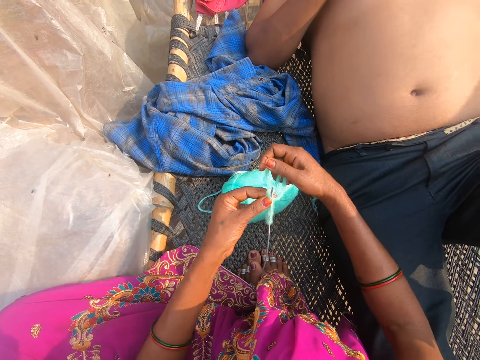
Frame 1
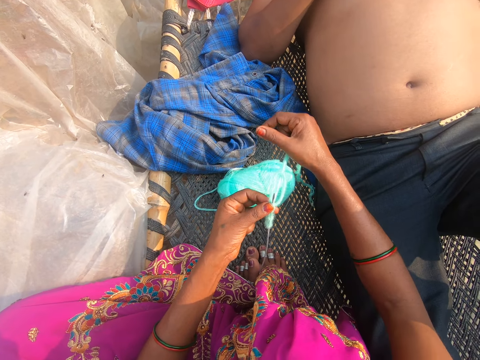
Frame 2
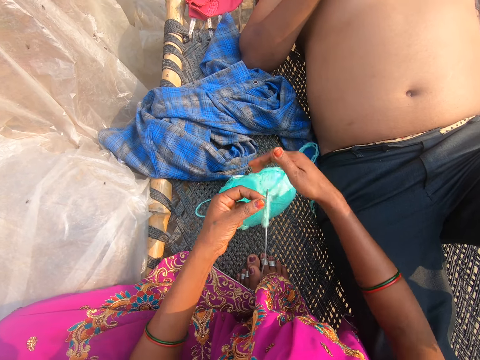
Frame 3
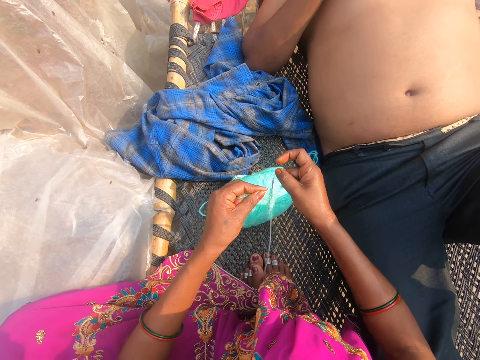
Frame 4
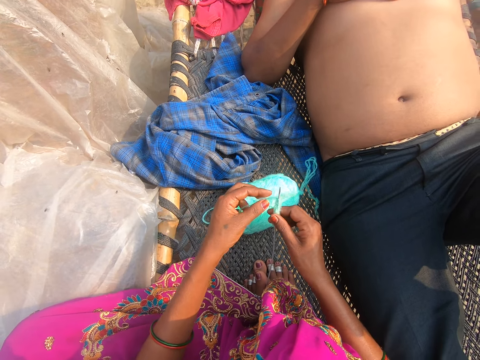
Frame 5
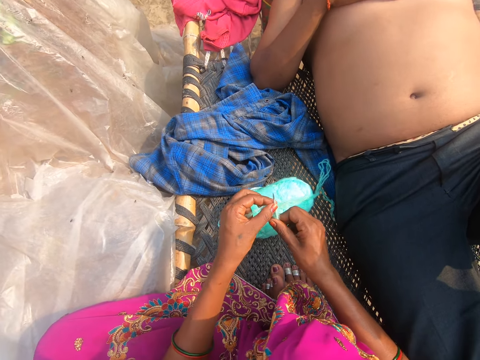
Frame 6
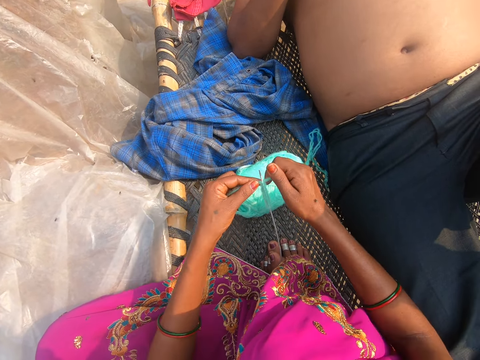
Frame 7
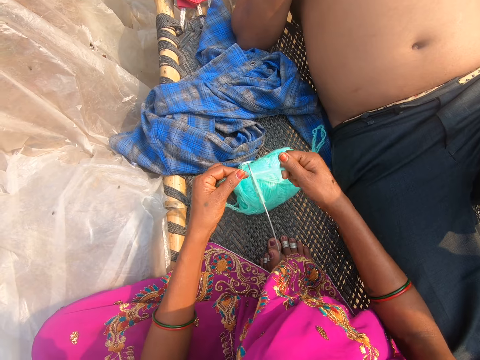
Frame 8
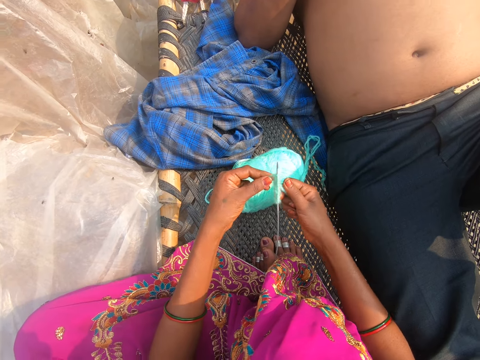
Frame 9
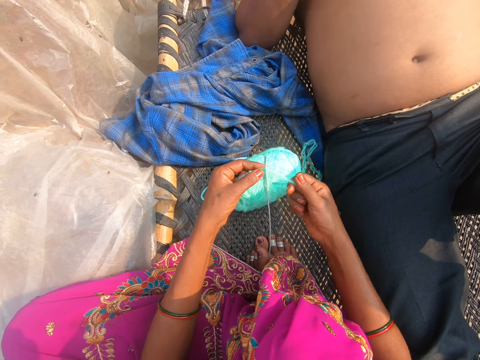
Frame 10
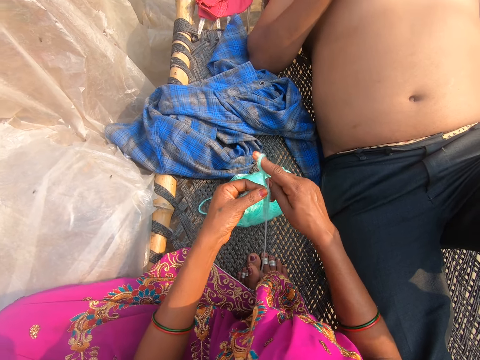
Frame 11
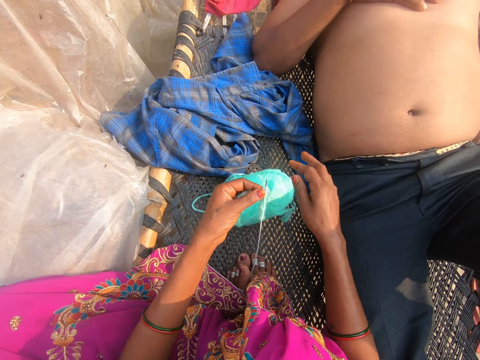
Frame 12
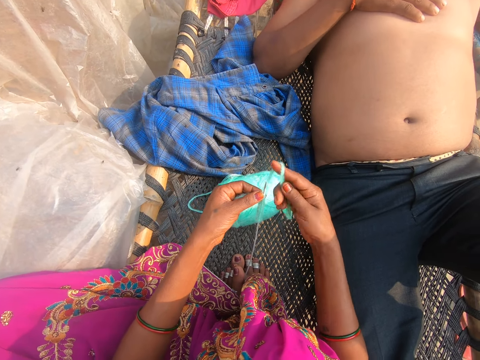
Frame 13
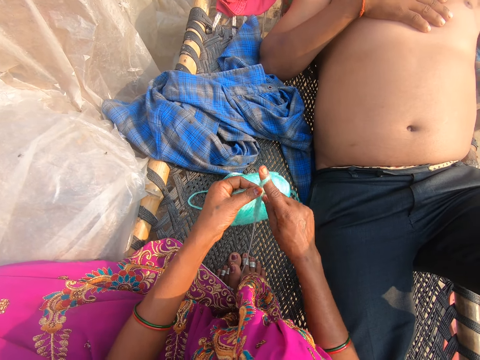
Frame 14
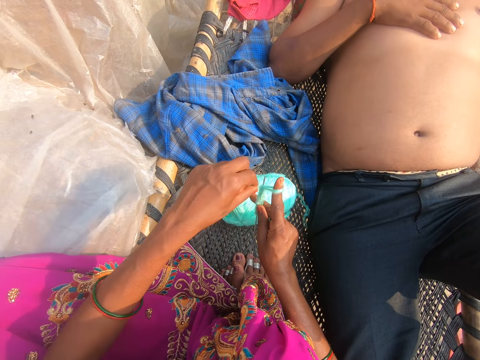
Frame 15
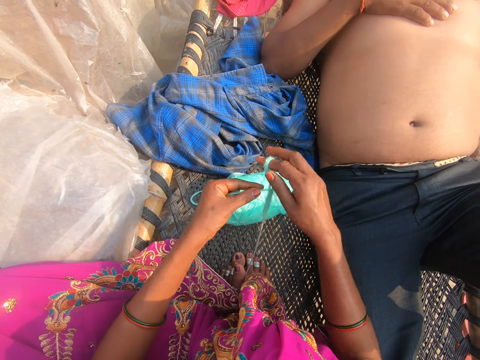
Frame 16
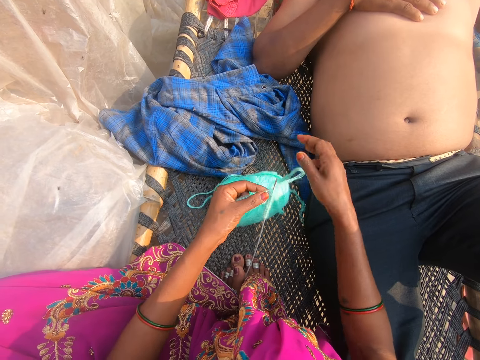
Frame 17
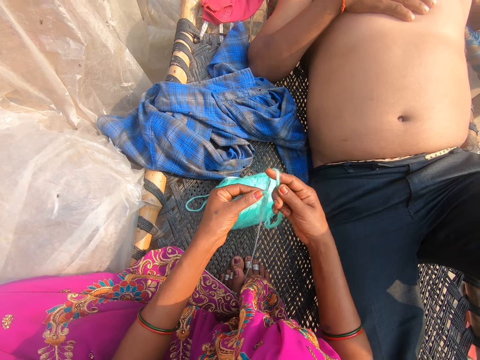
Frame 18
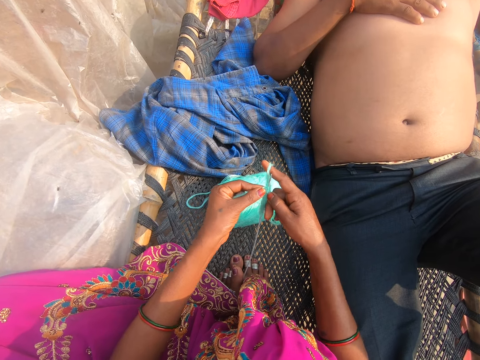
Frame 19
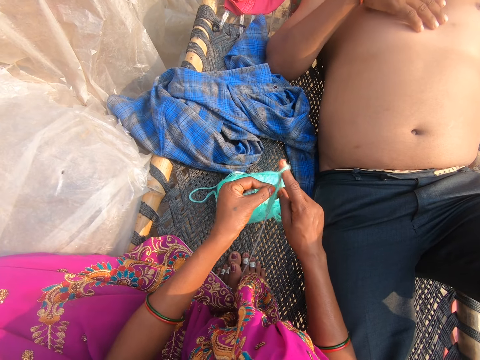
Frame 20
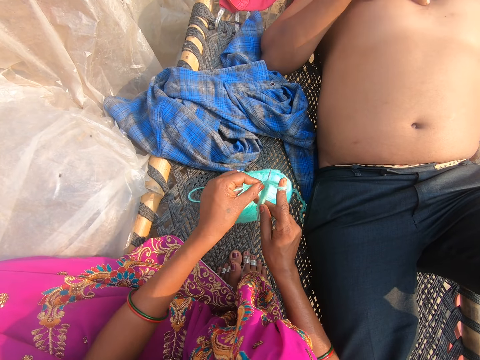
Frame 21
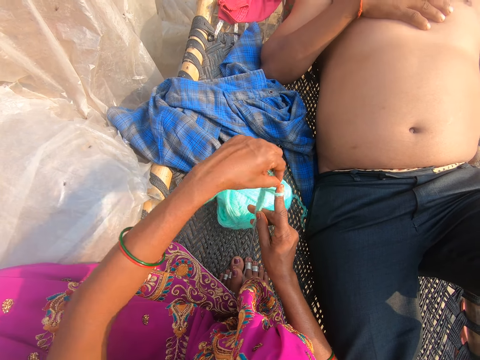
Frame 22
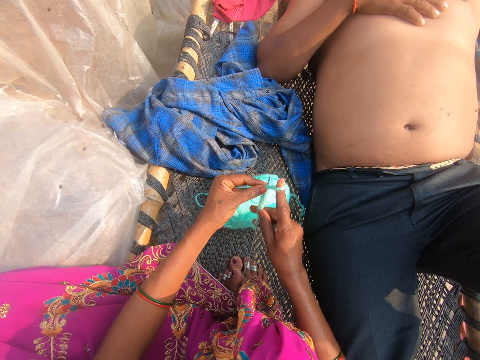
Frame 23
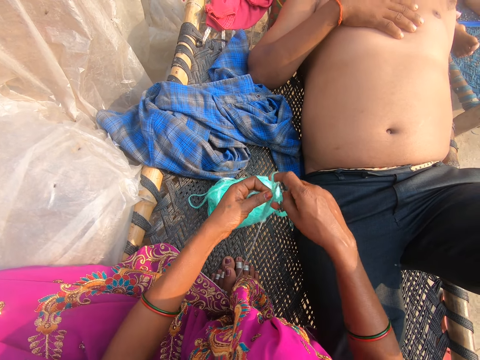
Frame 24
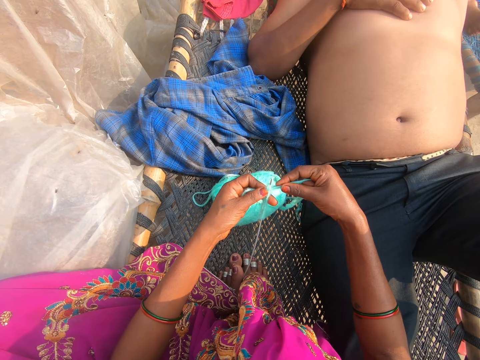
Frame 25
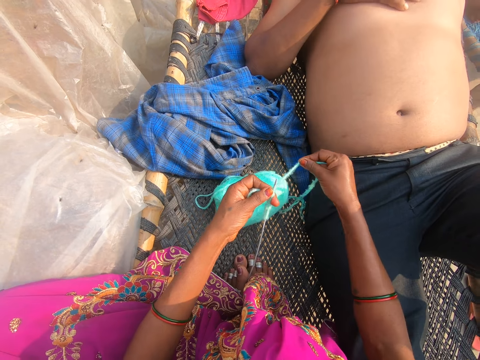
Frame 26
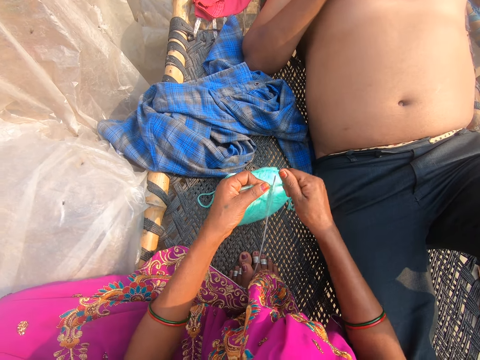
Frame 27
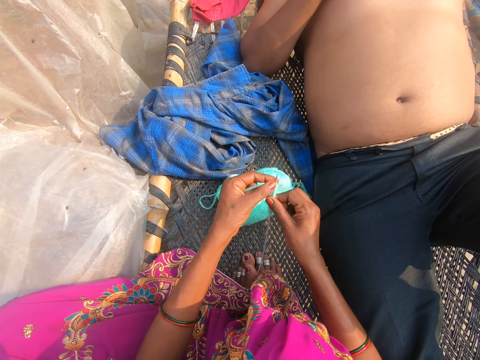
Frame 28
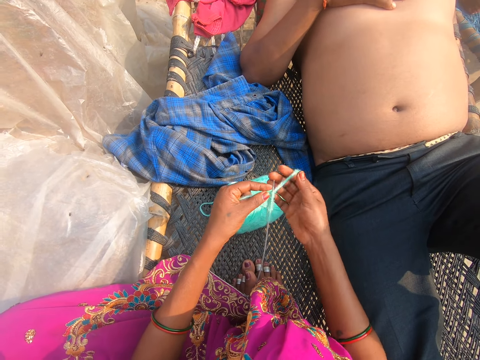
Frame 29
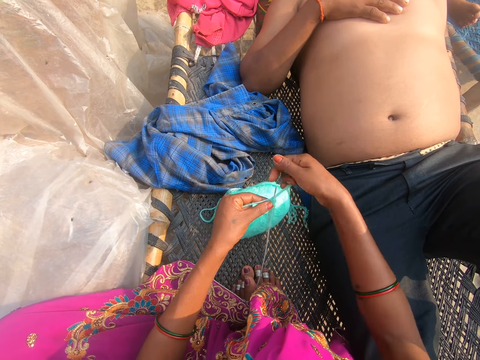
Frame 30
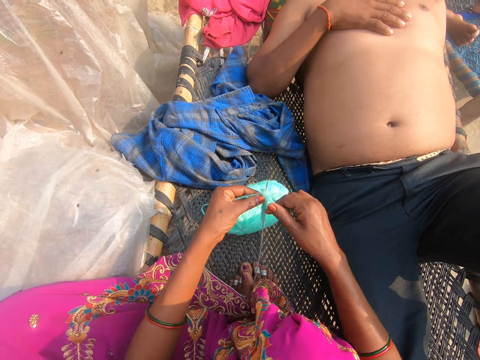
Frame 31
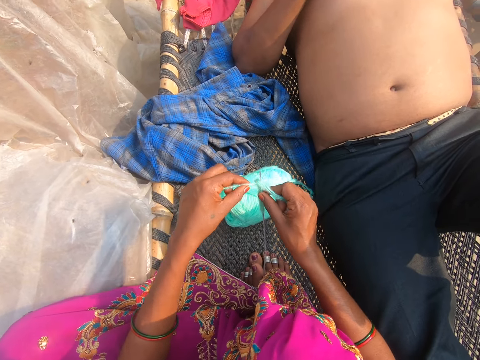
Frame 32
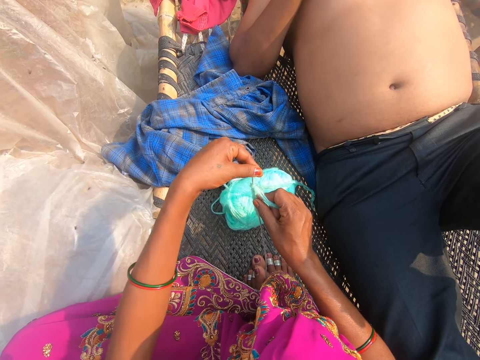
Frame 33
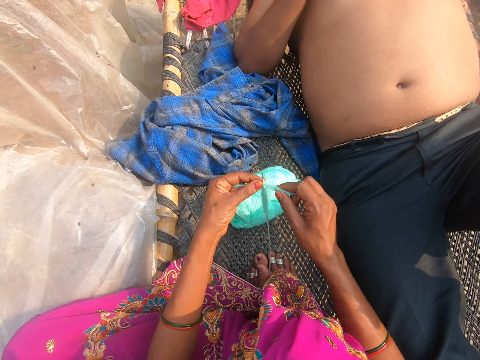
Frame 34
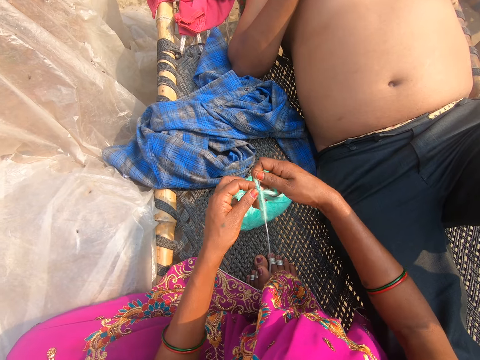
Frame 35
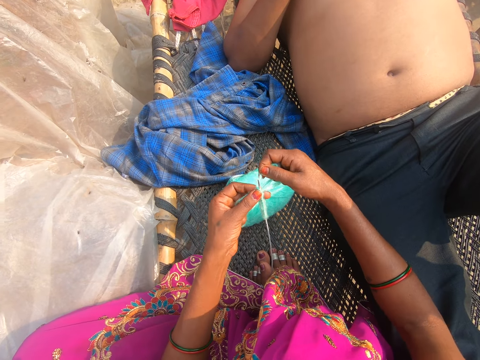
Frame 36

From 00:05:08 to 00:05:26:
The camera wearer pulls a thread. They converse with a man. They converse with the man. They knit. They put the thread around a crochet. They converse with the man. They pull the thread. They converse with the man. They put the thread around the crochet. They knit.

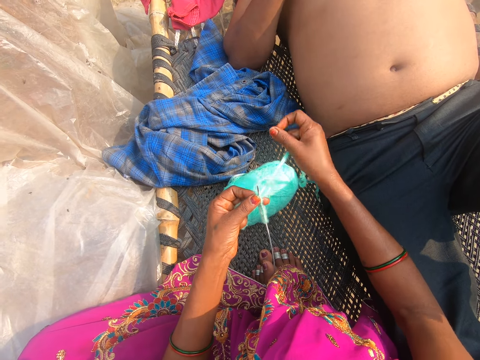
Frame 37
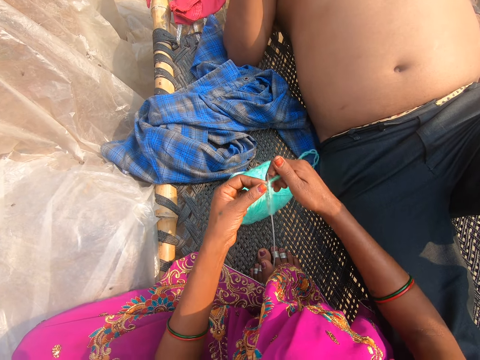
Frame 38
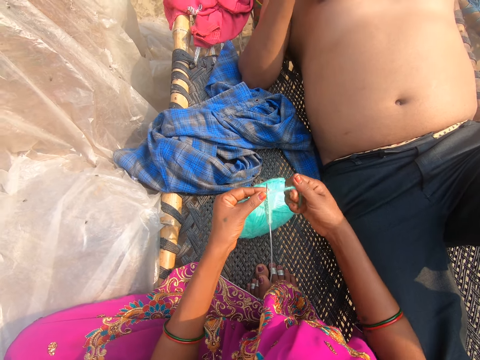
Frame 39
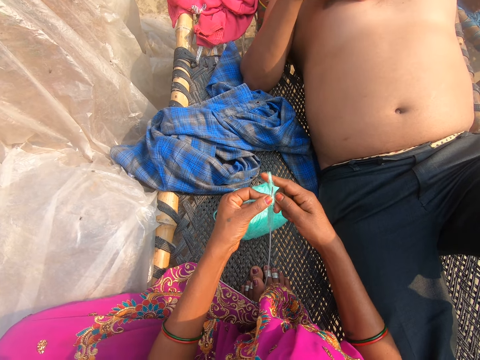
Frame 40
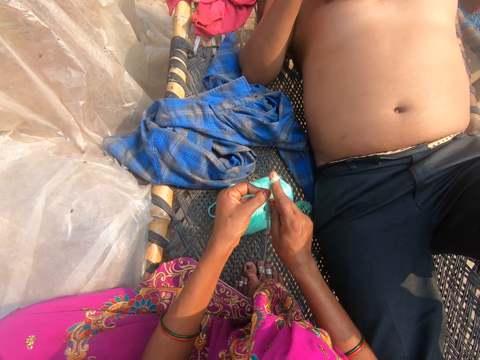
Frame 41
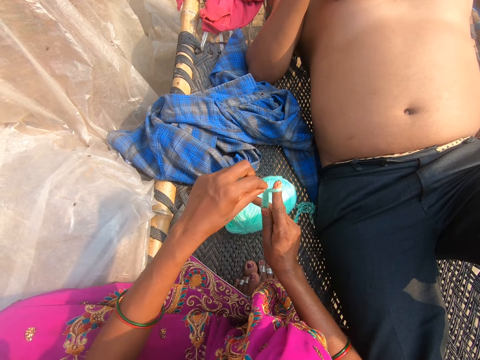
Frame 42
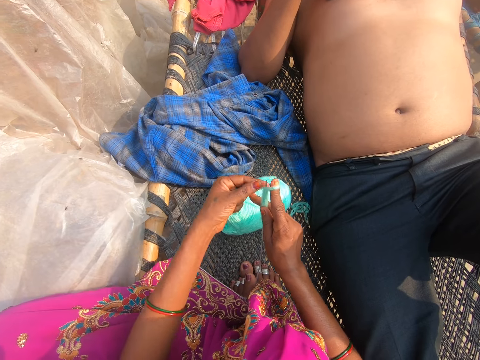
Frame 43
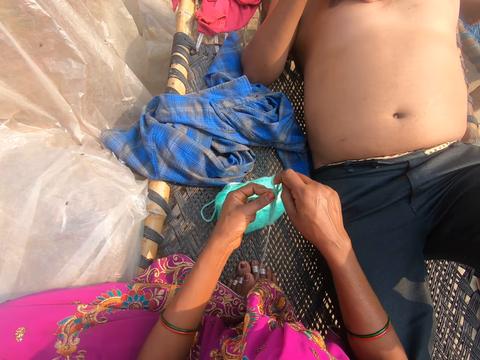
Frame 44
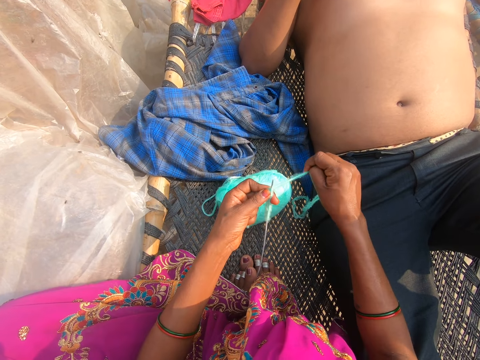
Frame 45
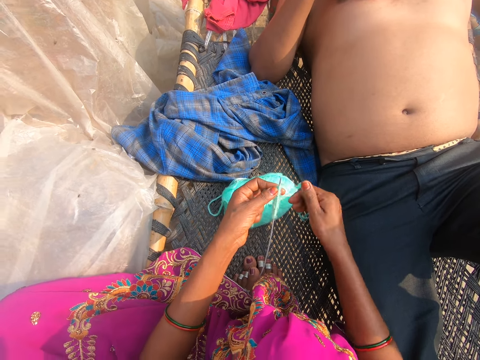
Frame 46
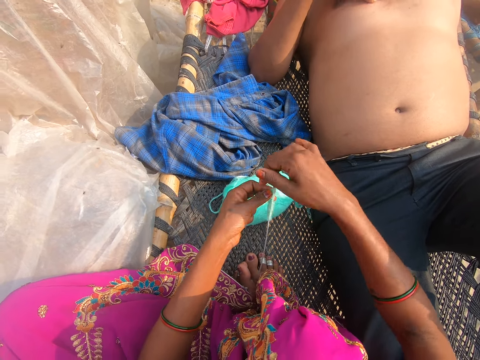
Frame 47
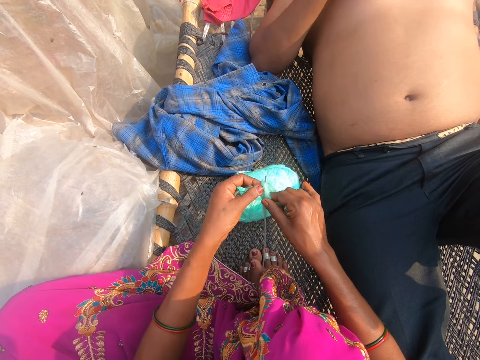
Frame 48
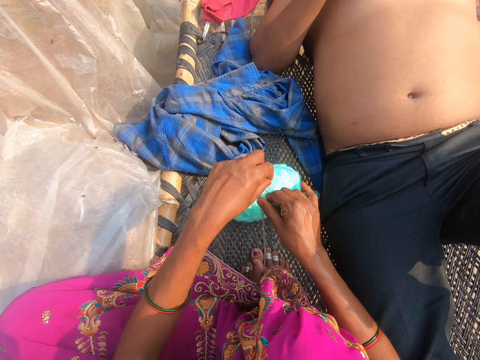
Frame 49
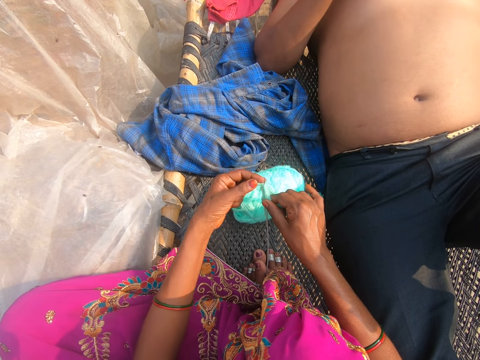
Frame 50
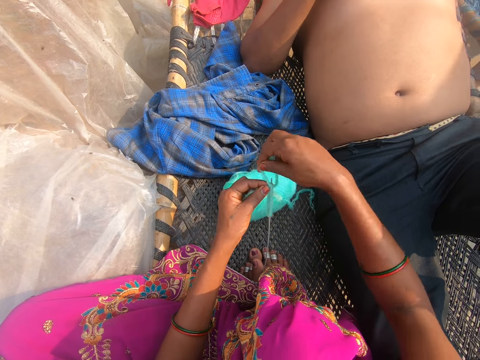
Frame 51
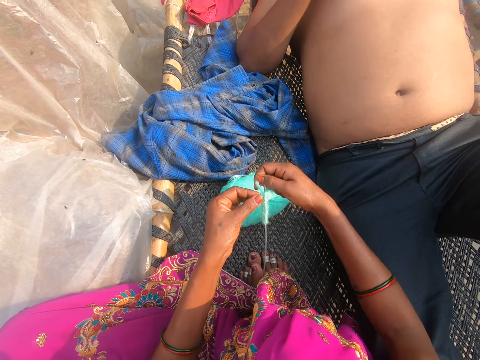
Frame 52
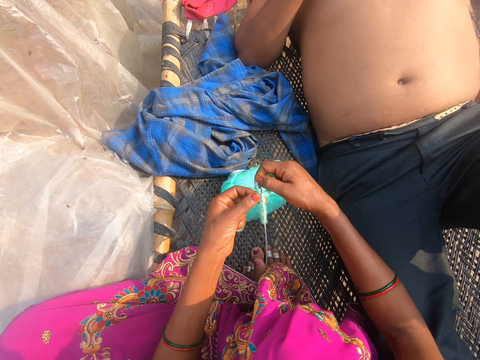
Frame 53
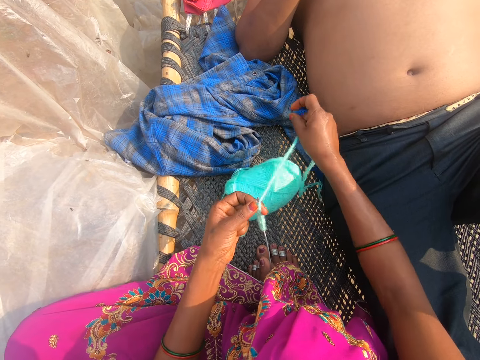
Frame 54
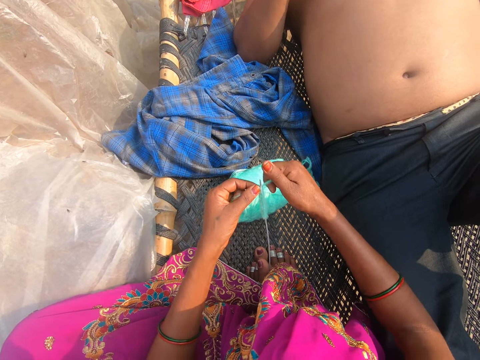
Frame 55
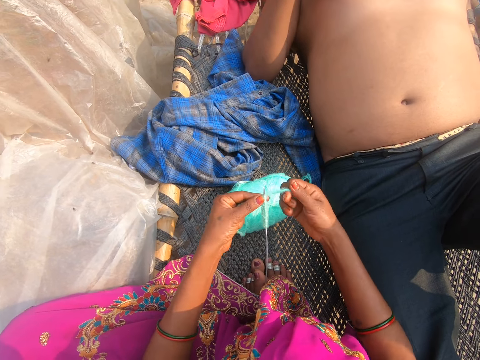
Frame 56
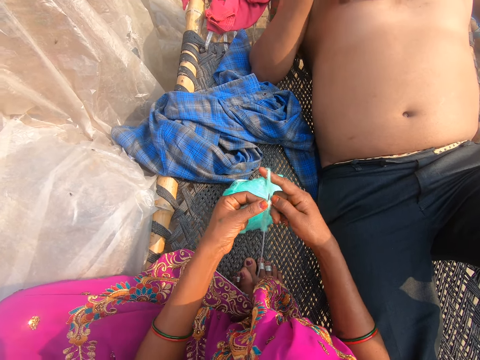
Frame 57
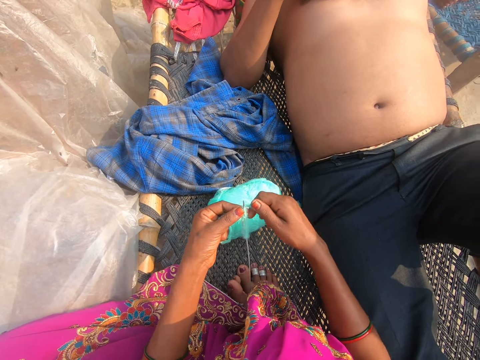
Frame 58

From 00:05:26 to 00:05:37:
The camera wearer knits. They pull a thread. They put the thread around a crochet. They converse with a man. They pull the thread. They knit. They put the thread around the crochet. They pull the thread. They converse with the man.
